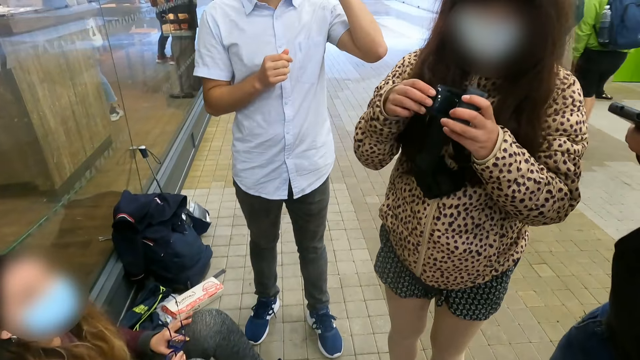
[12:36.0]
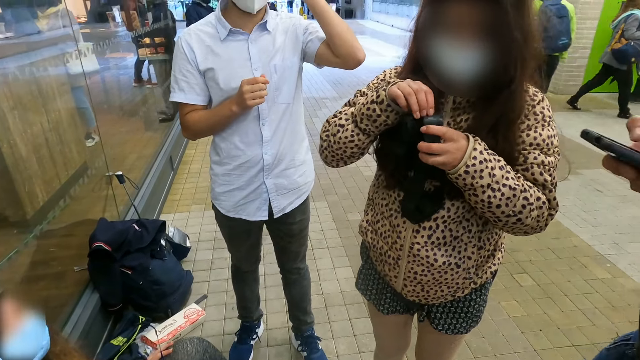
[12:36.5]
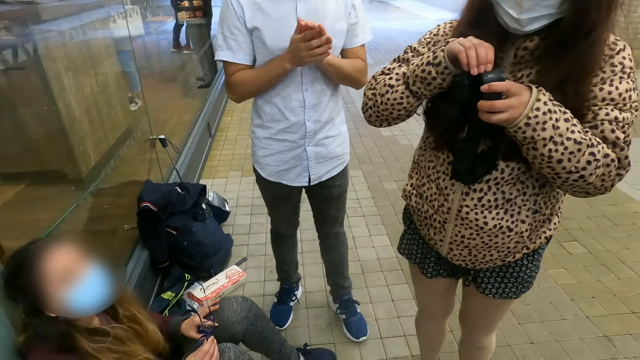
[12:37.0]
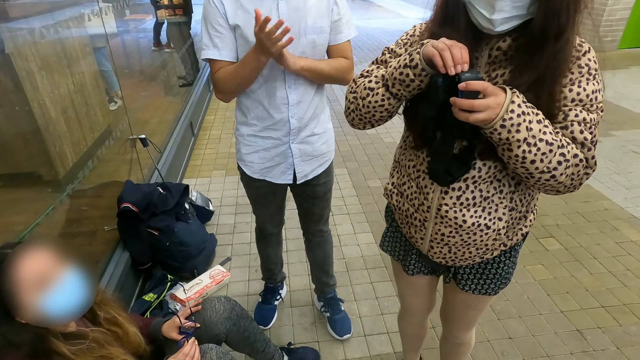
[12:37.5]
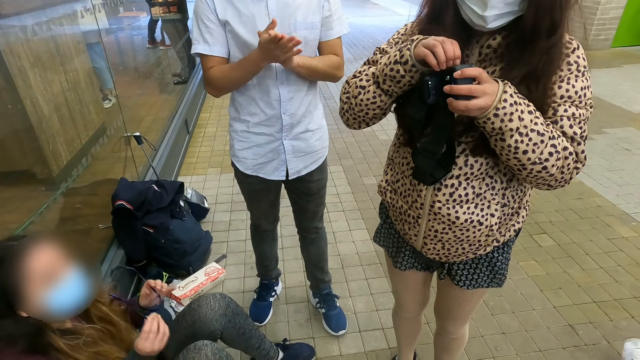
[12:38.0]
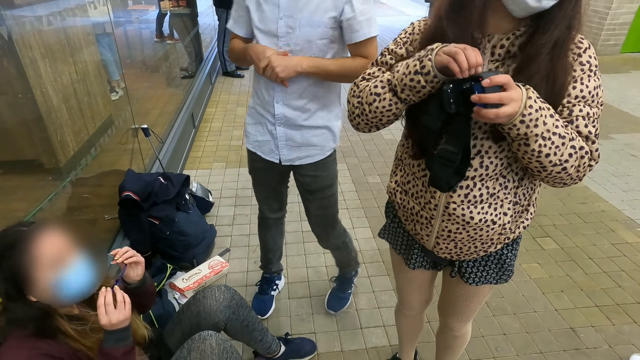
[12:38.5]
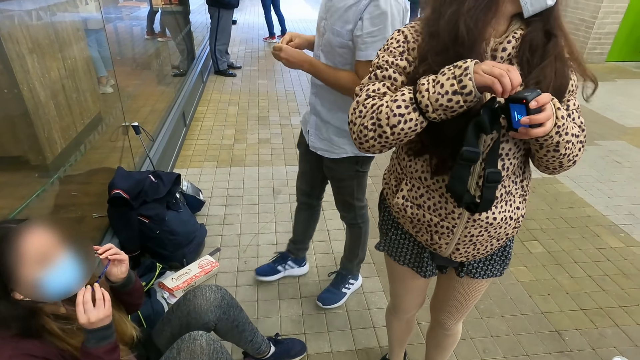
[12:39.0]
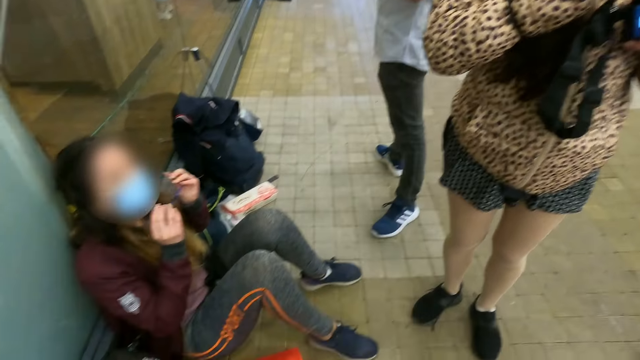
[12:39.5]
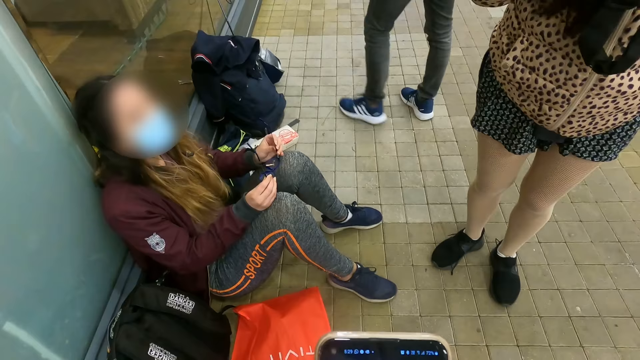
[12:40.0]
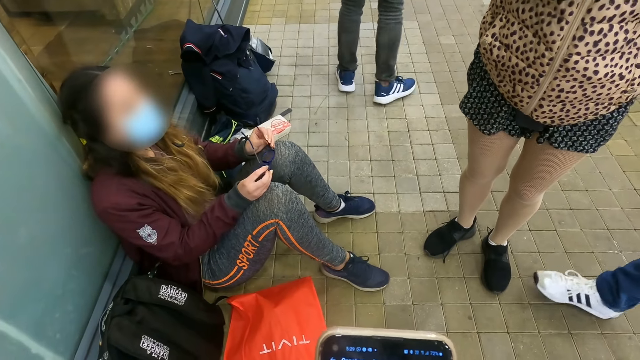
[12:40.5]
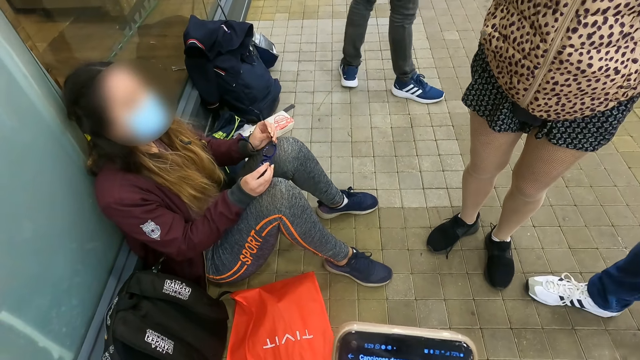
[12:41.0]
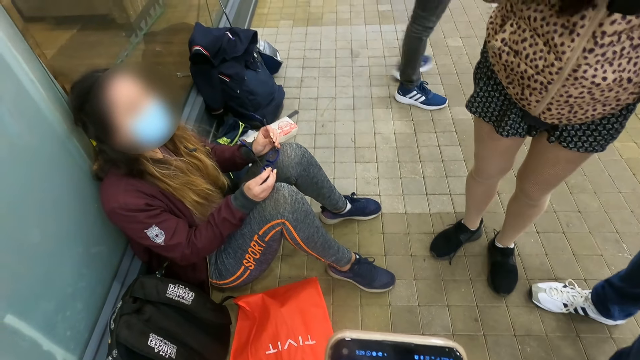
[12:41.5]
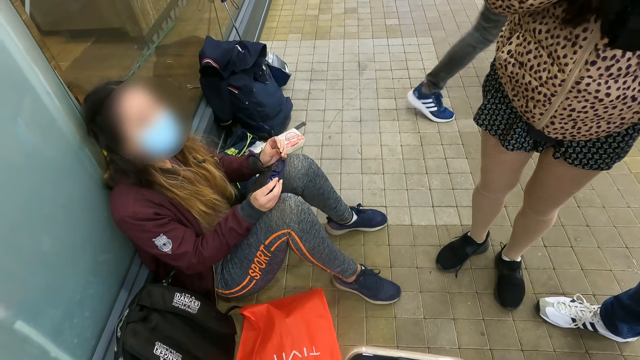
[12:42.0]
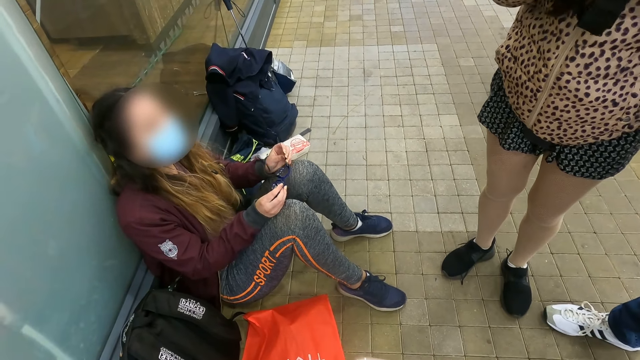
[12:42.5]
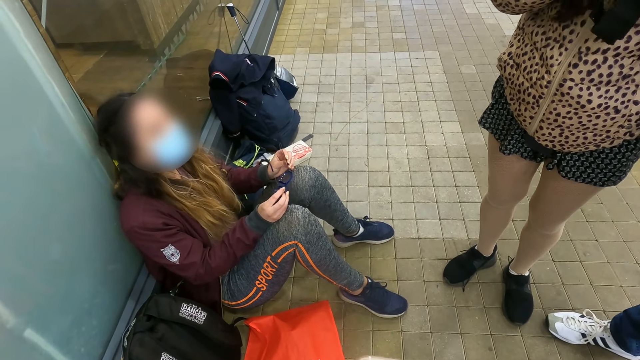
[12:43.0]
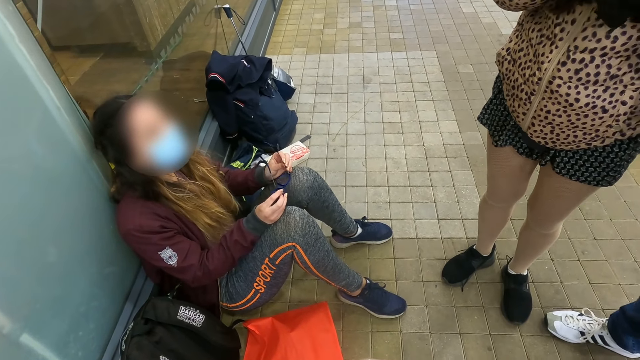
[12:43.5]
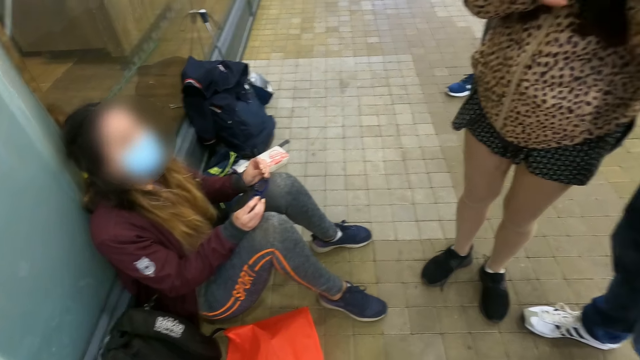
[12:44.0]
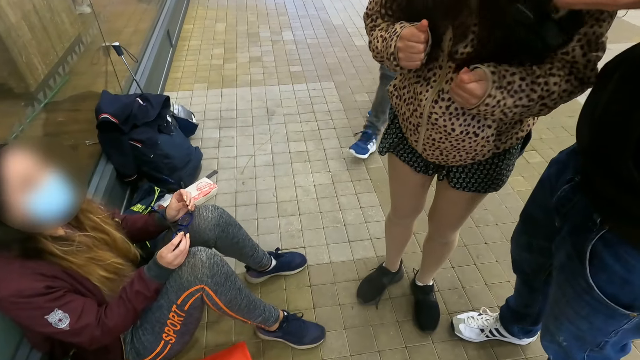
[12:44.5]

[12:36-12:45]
A person raises a hand. The person puts the hand down. The person walks. Another person walks.

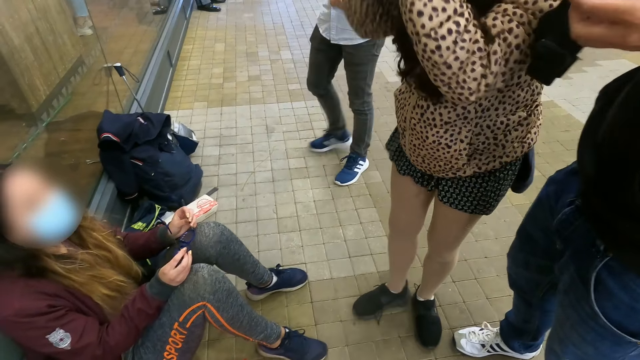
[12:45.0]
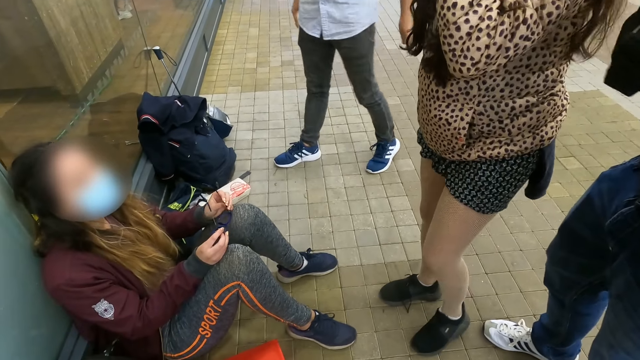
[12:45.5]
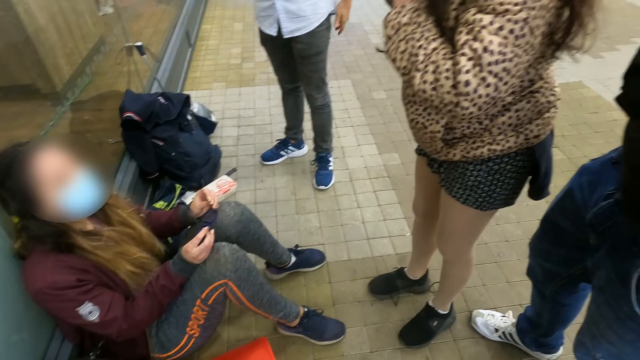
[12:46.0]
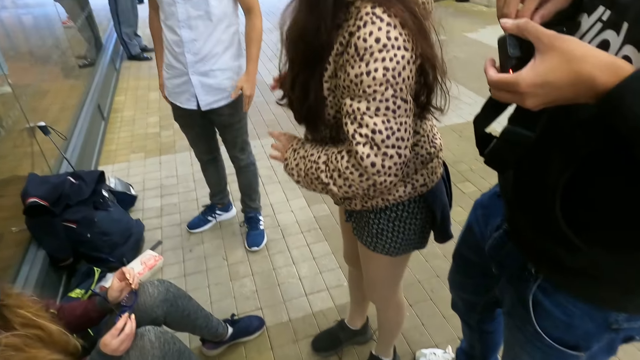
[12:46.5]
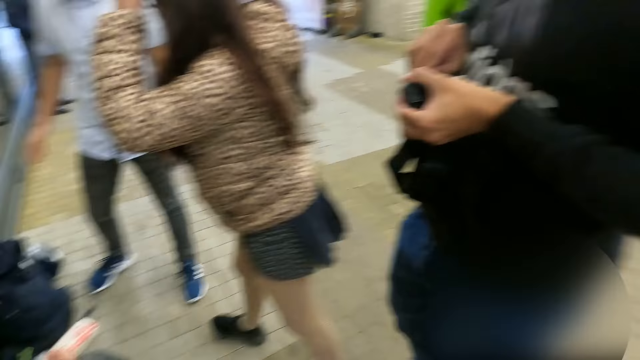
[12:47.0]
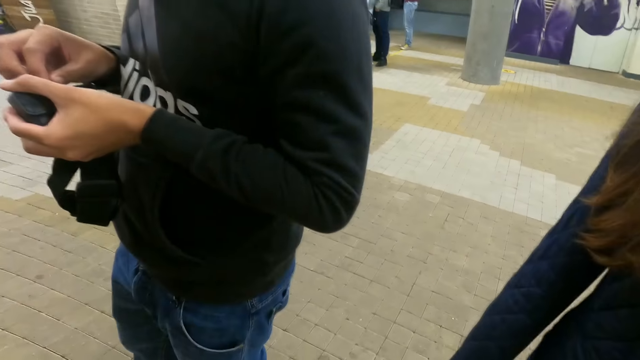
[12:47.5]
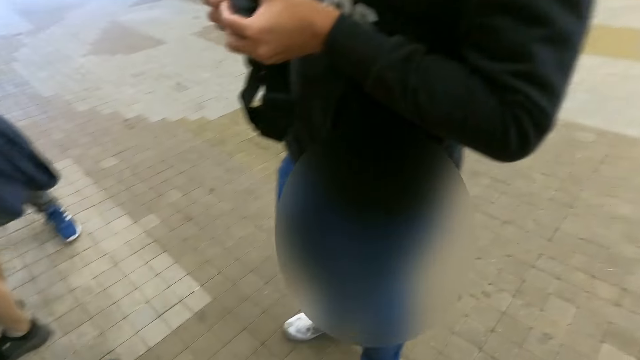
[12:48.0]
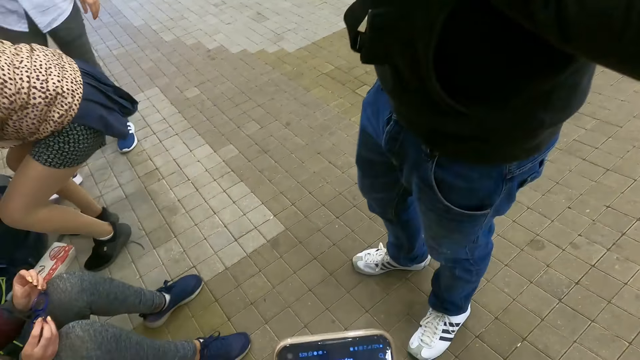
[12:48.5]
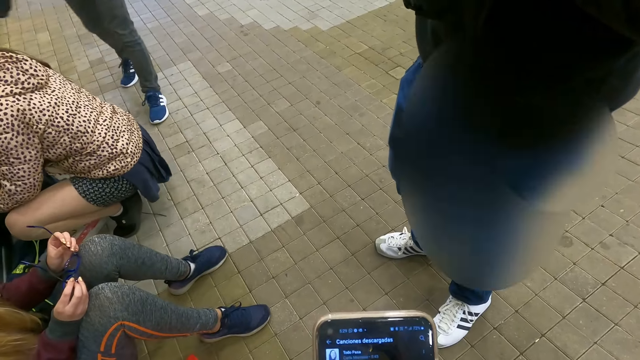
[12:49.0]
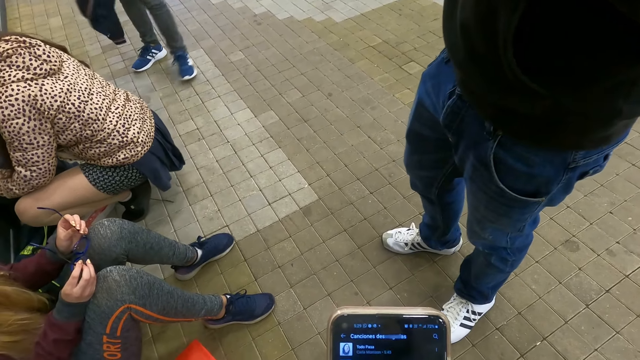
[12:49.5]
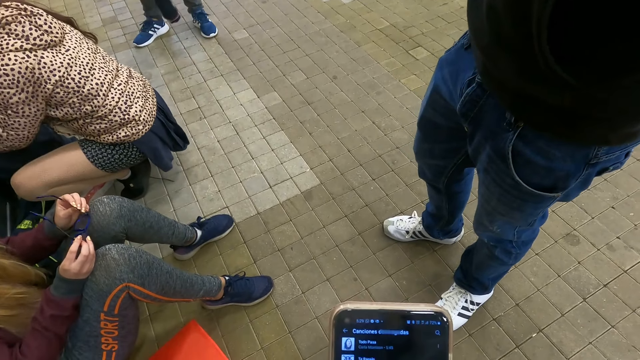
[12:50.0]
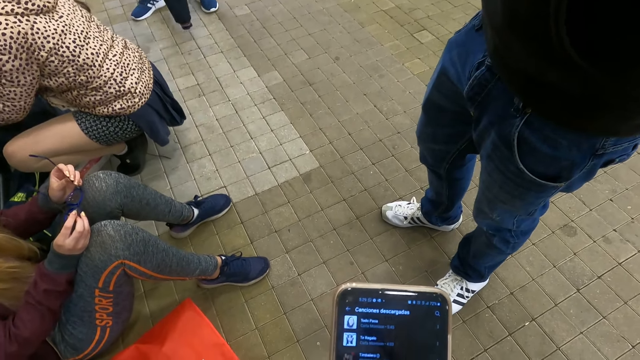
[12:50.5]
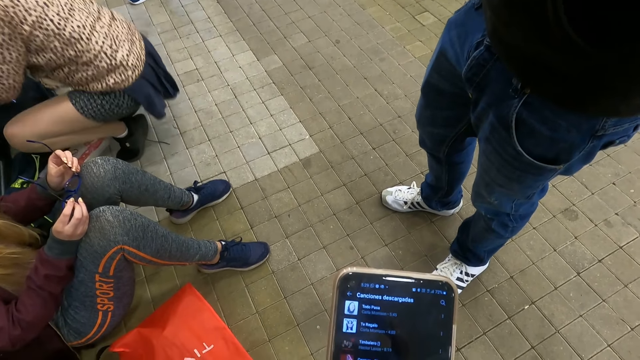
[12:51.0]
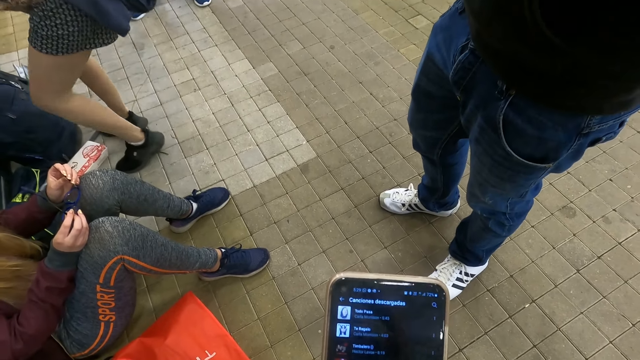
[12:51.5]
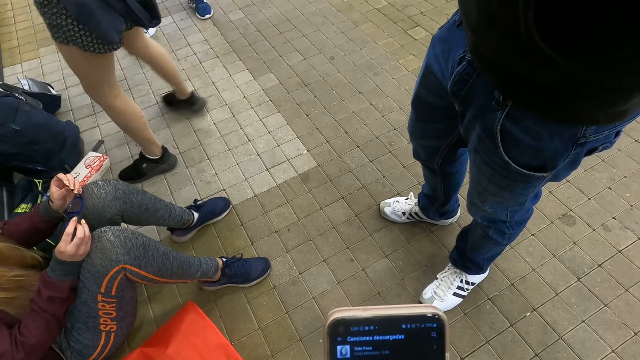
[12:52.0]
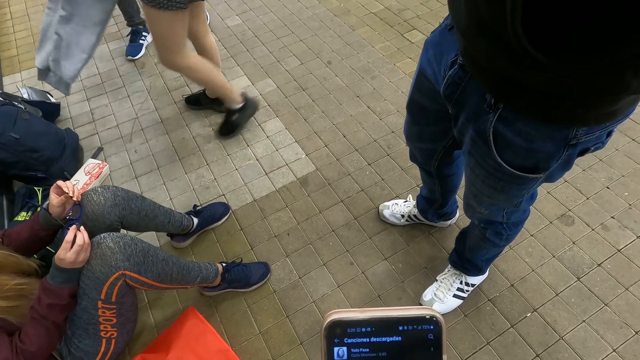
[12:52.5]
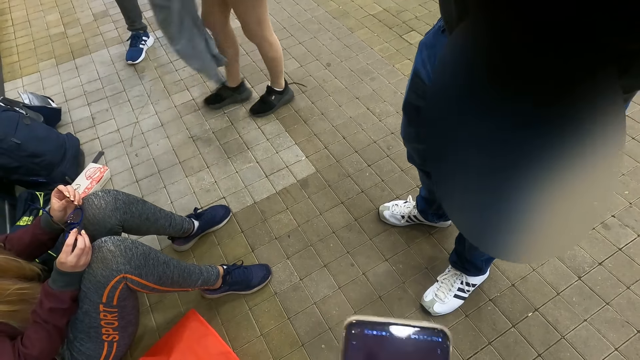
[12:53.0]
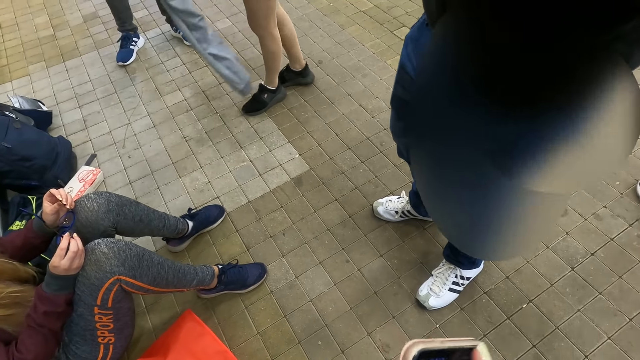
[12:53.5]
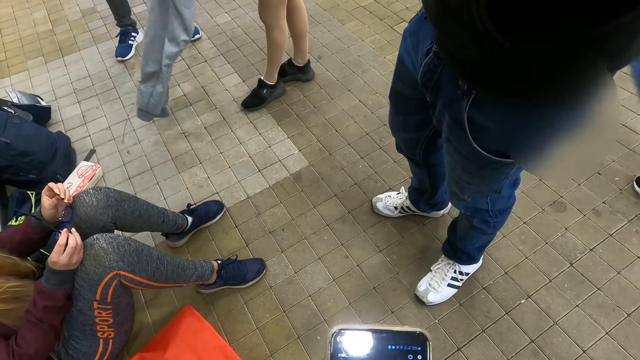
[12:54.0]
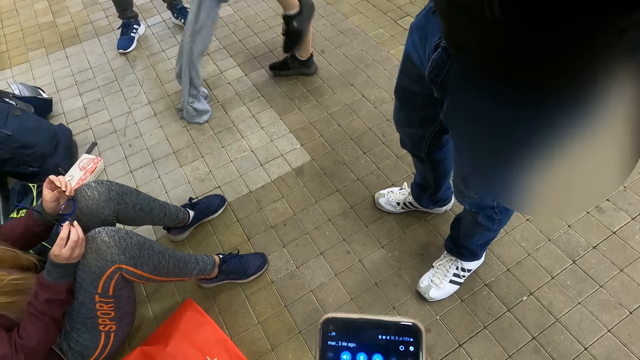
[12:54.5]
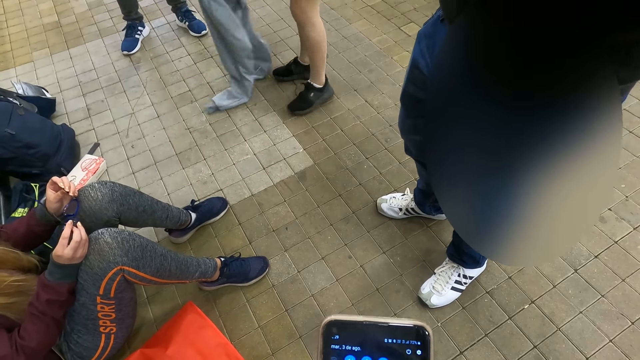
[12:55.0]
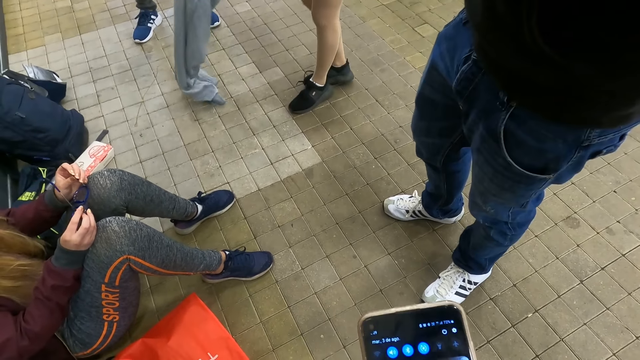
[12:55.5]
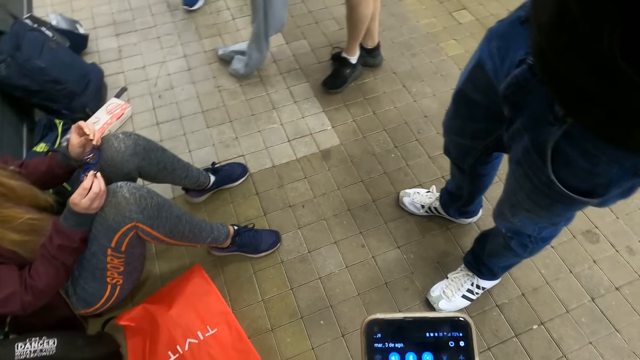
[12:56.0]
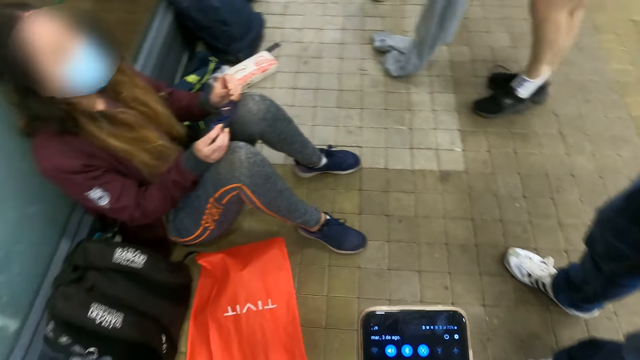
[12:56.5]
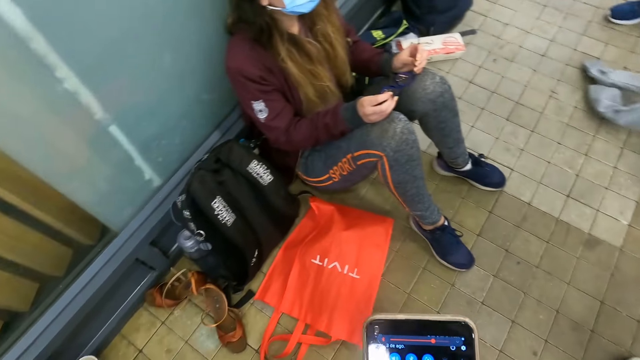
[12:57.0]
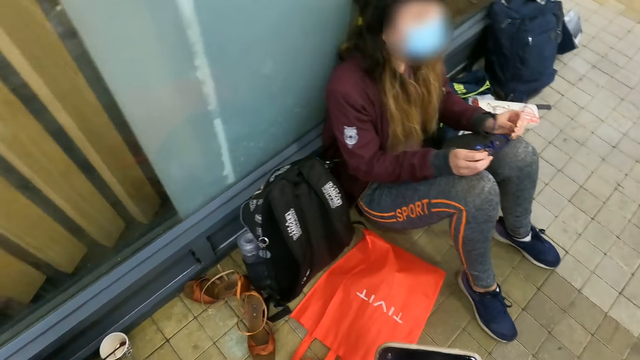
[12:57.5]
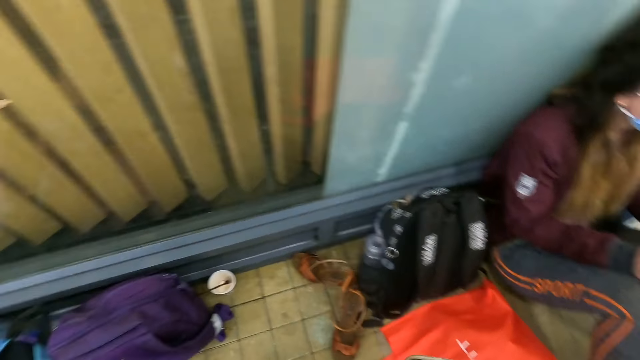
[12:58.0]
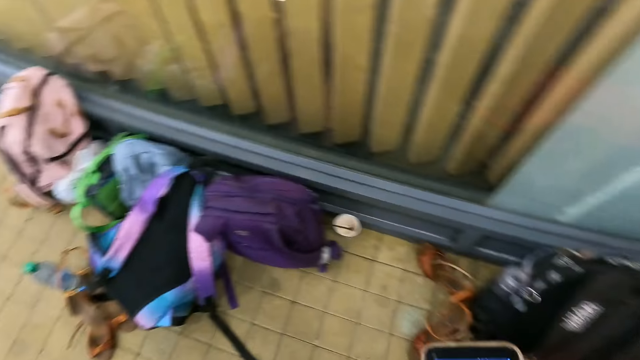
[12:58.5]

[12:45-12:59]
A person fixes a camera. The camera wearer looks around. Another person kneels. The camera wearer scrolls a phone. The other person walks. The other person wears trousers.
